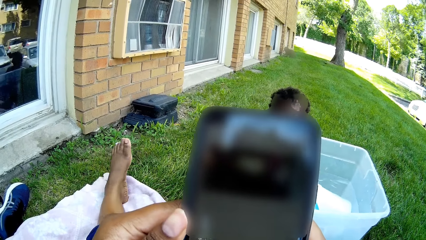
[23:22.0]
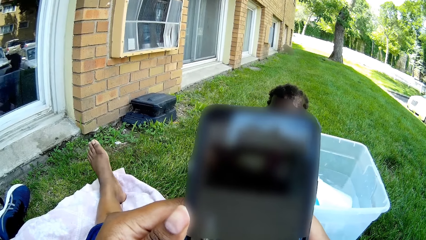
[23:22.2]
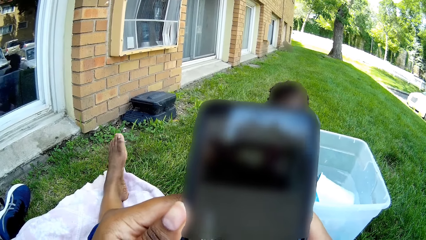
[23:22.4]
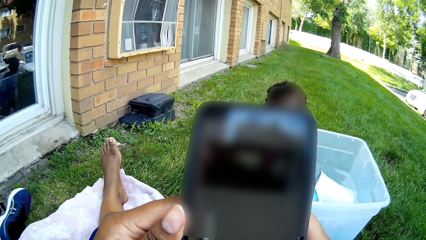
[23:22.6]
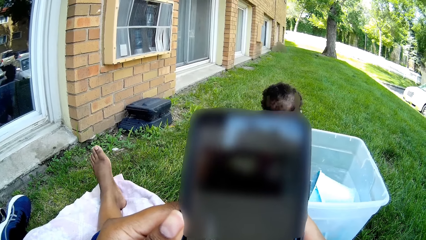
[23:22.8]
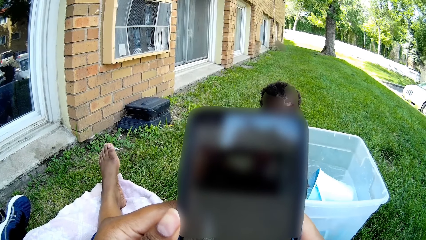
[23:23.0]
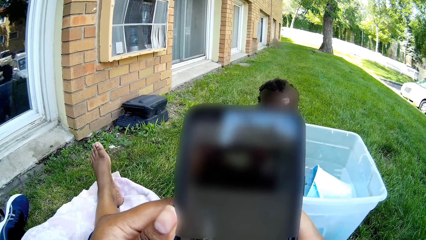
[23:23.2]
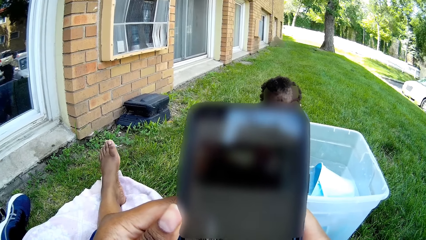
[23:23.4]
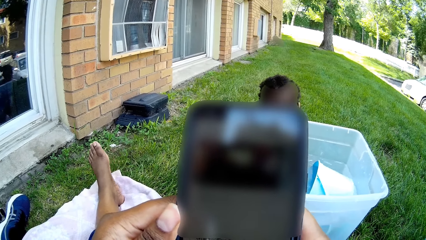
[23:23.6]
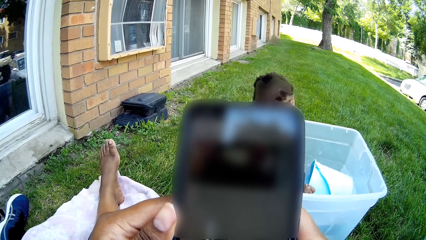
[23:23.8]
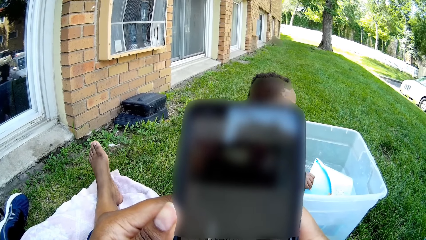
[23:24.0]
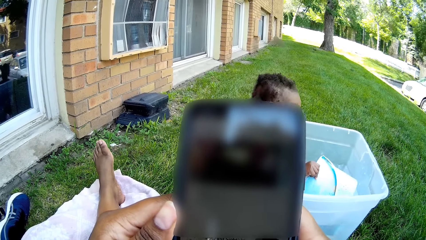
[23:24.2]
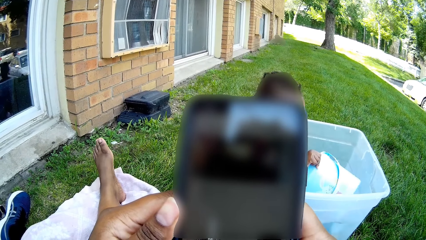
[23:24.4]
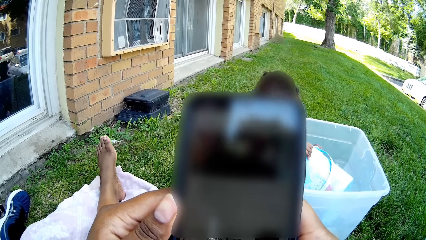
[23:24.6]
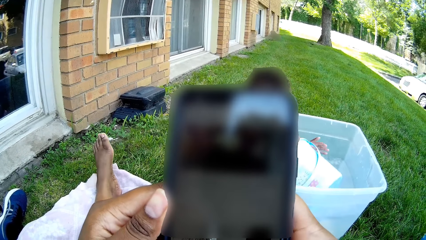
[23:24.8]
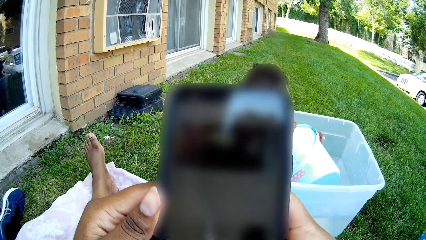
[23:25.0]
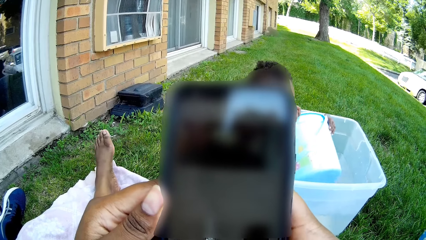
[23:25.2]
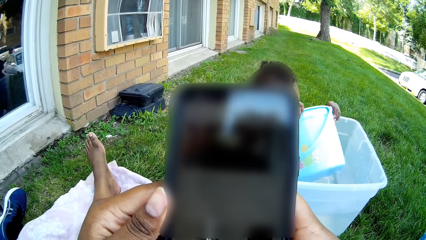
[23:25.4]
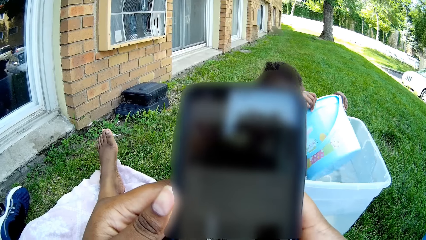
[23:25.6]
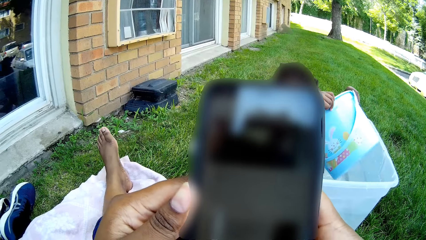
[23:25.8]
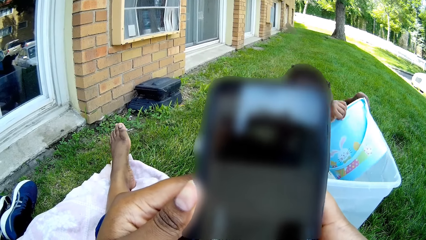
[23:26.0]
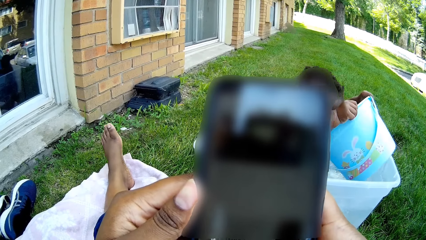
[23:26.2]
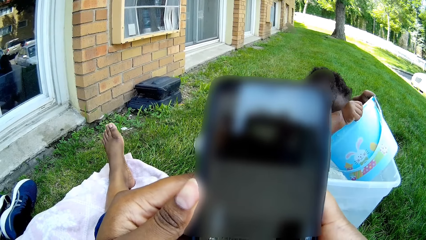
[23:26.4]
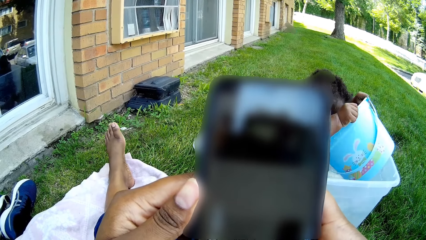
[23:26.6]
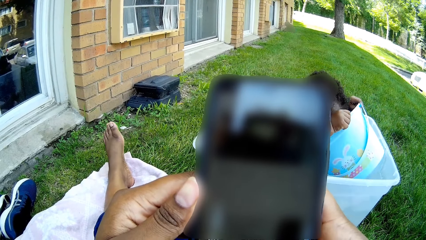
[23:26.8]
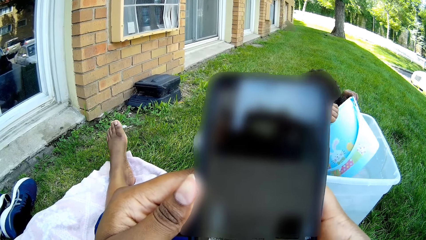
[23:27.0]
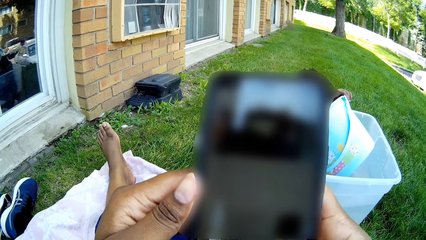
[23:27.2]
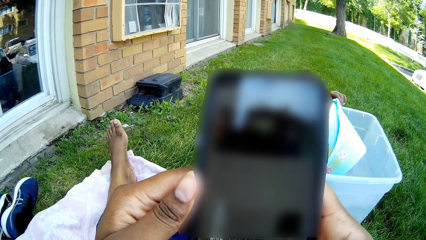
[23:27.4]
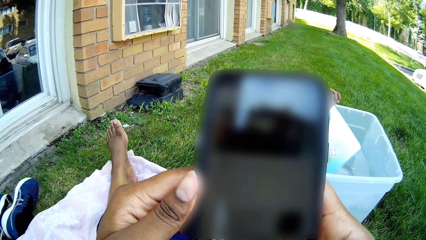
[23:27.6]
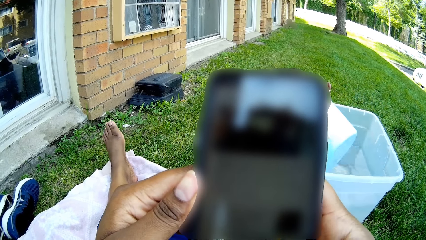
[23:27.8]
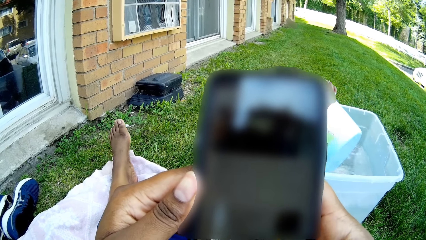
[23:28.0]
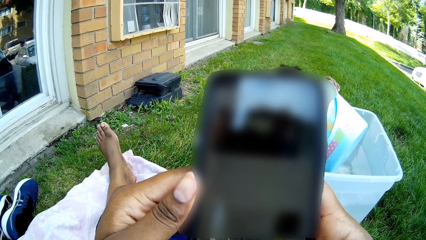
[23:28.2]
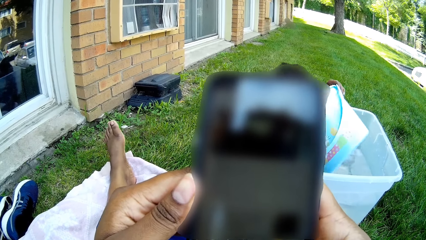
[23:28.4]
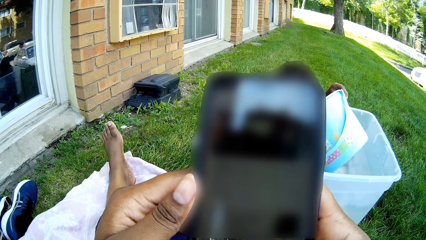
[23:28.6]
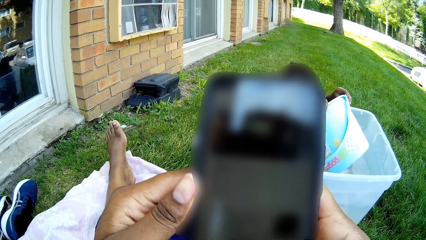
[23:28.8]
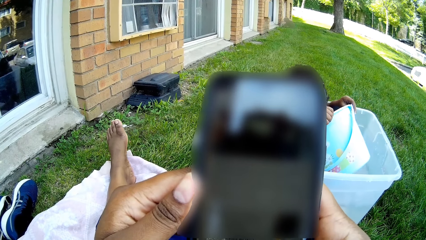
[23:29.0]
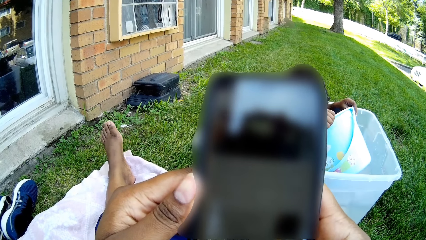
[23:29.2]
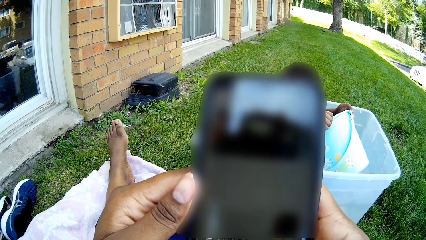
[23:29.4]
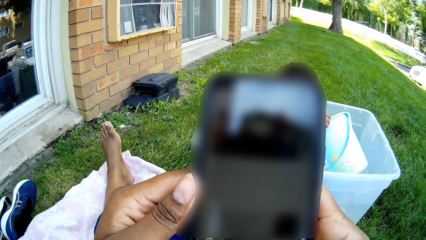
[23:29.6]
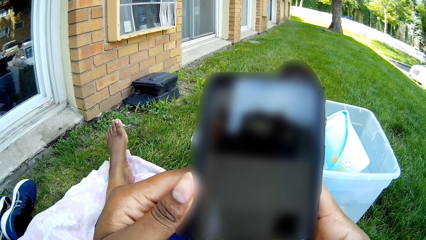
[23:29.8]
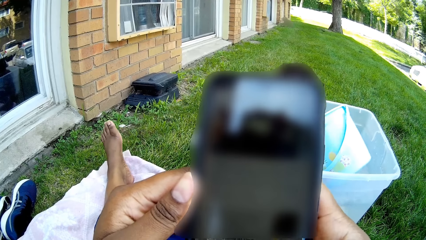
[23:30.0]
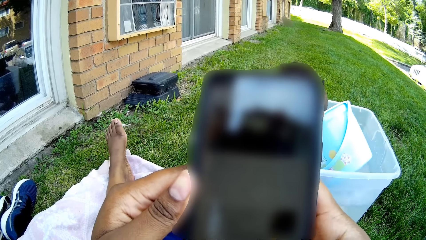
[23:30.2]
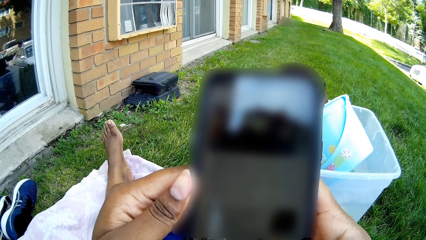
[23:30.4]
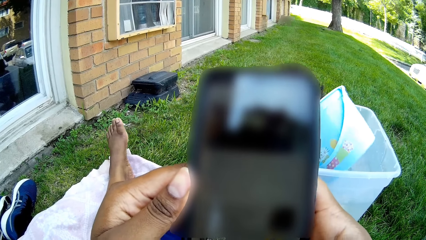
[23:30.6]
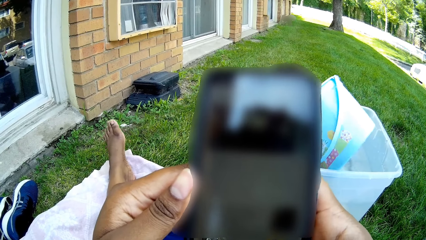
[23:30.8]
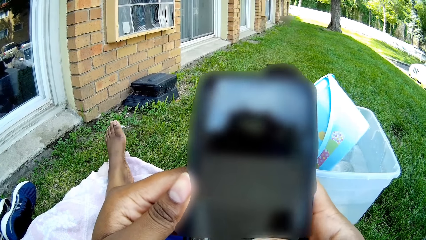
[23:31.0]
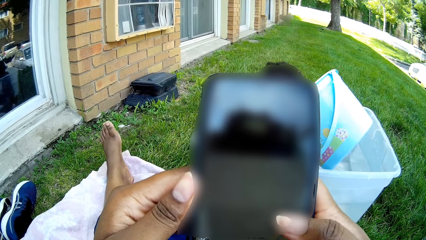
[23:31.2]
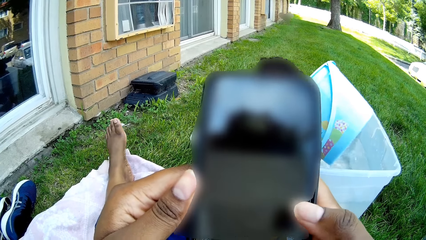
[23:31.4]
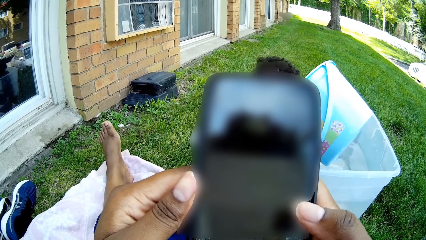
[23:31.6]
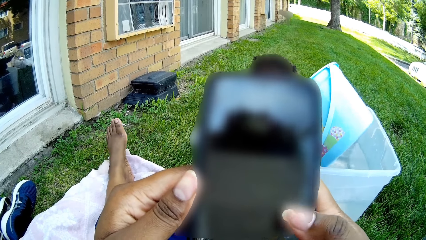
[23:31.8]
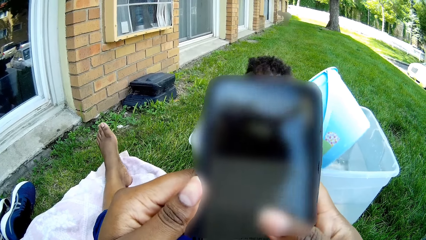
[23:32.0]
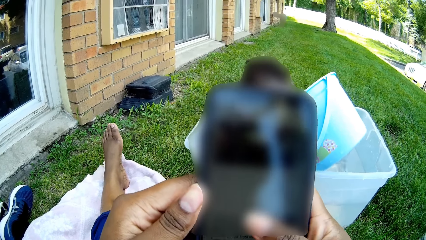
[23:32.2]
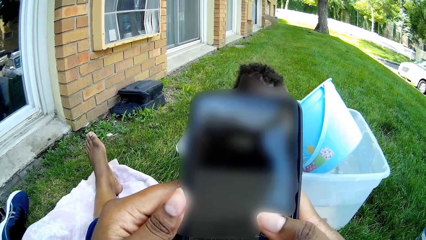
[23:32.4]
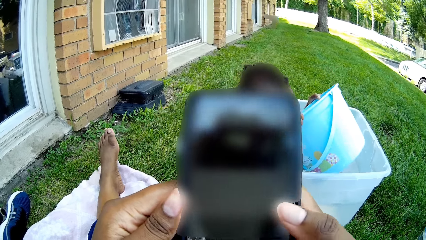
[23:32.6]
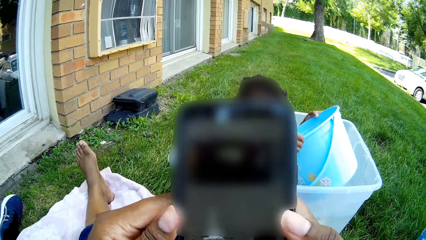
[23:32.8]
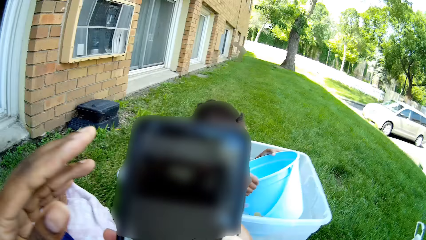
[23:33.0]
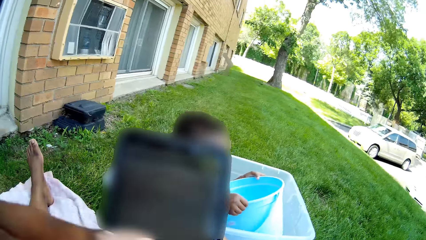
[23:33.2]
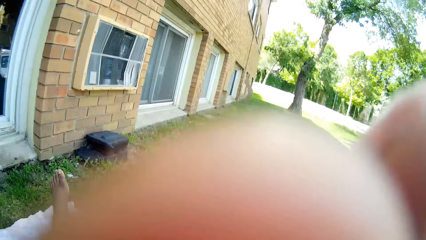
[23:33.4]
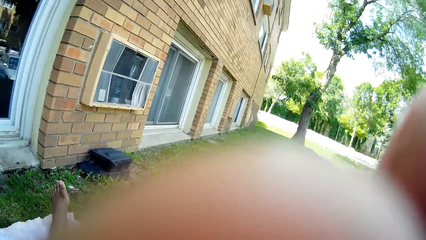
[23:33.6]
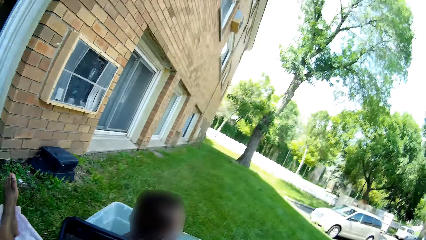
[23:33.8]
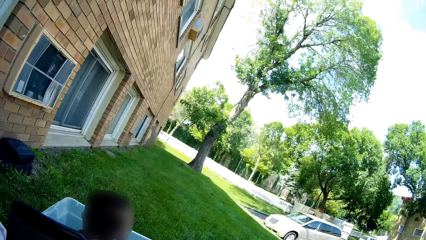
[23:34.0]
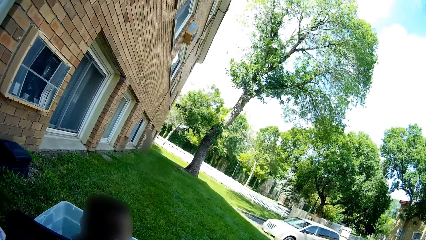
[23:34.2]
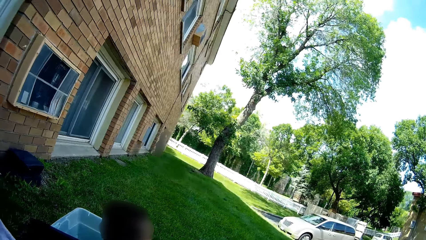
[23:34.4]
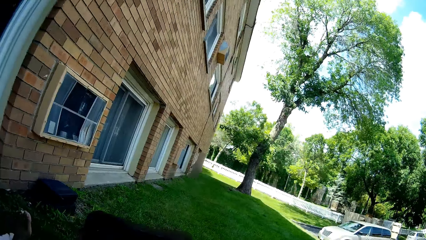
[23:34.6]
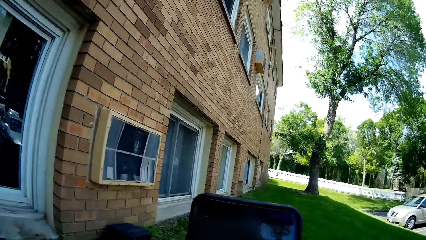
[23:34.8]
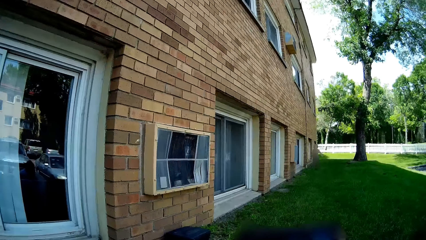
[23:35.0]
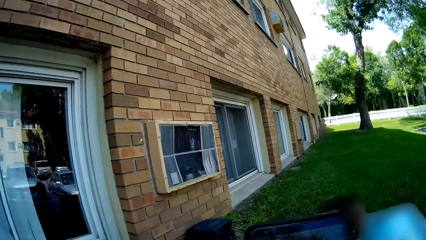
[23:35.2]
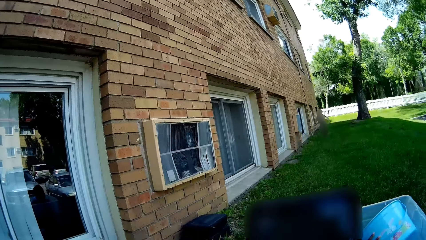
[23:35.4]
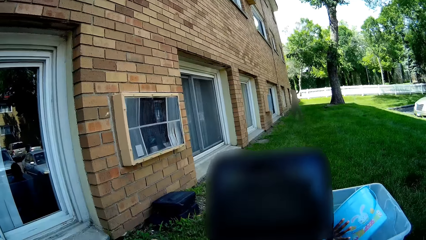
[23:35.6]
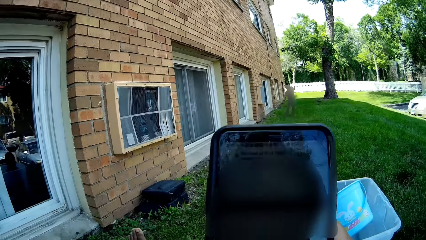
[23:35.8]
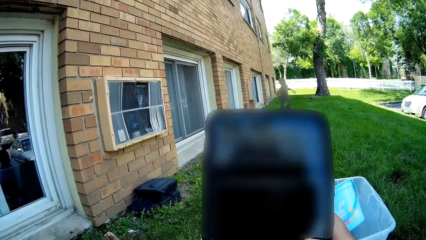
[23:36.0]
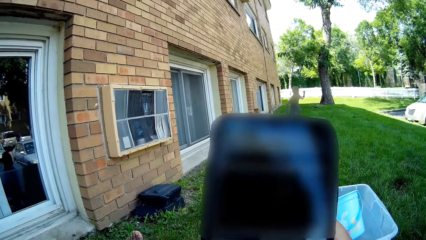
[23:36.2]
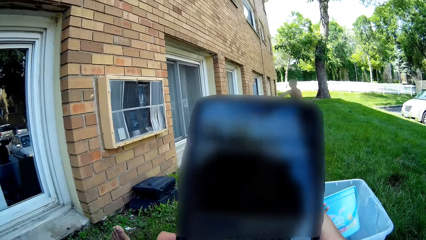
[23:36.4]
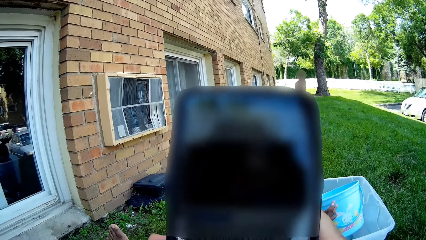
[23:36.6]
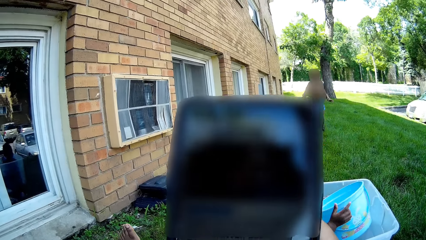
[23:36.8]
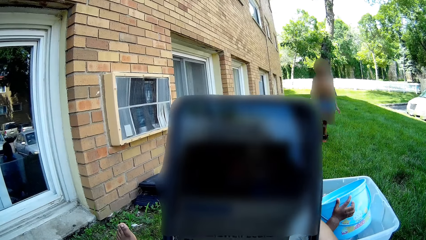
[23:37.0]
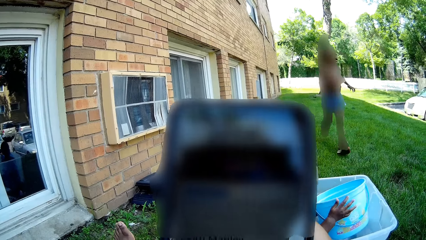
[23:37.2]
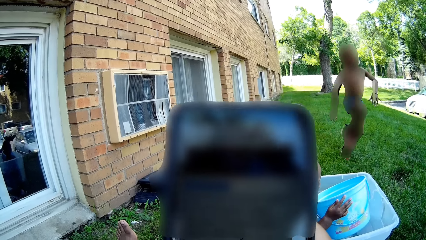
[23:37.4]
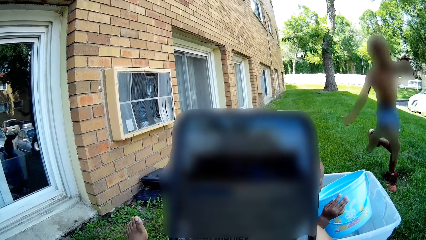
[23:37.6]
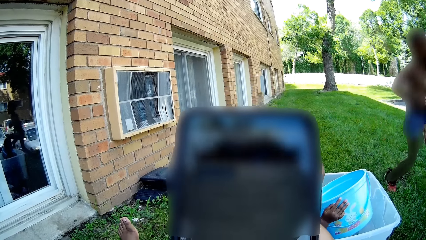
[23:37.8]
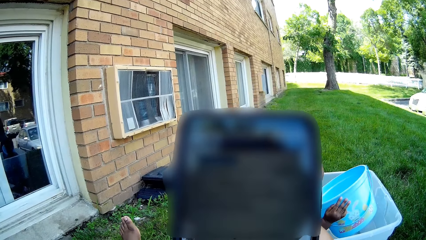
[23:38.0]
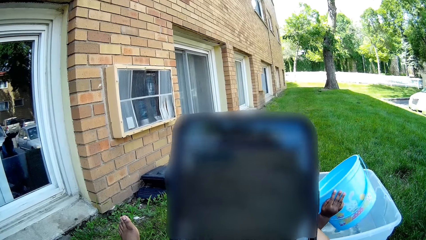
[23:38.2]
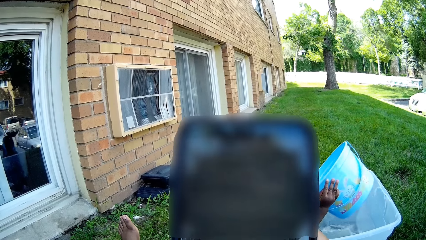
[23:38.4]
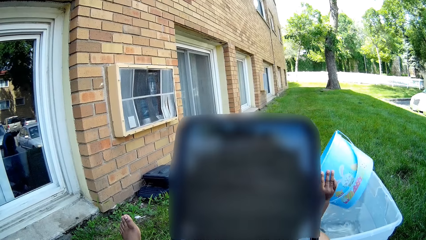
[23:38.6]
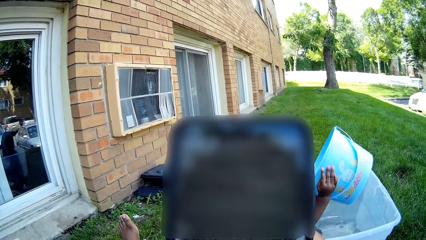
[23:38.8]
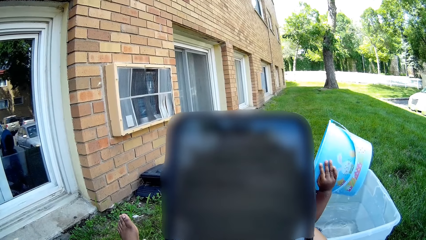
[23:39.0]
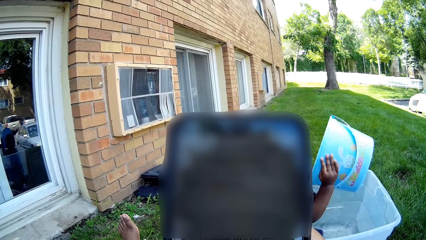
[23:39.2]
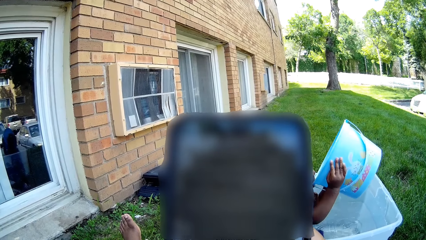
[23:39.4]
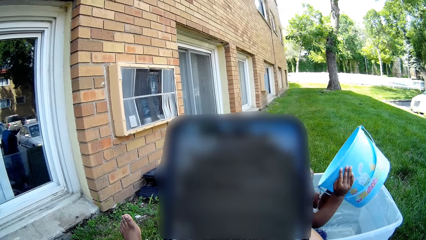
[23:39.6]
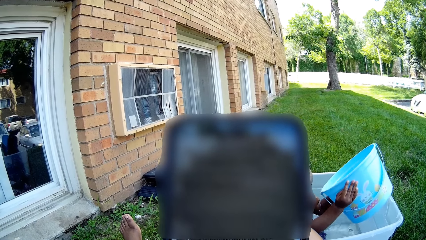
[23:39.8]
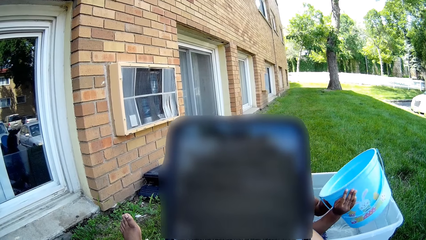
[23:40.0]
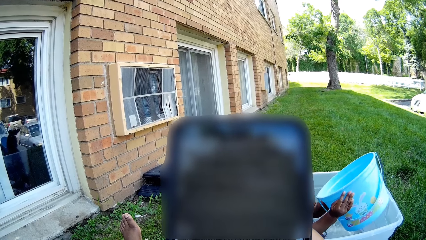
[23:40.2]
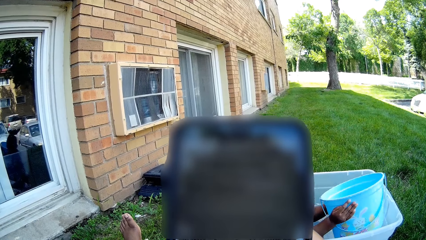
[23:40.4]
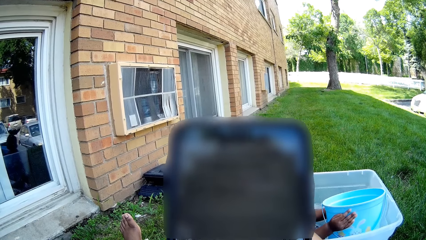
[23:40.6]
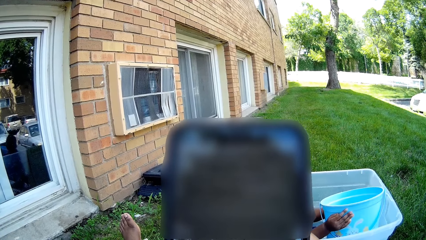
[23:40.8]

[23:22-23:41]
The camera wearer shakes a leg. A child lifts the bucket with both hands. The child plays with the bucket in the water. The camera wearer operates a phone. The child plays with the bucket in the water. The camera wearer turns to the side, operates the phone with both hands, and holds the phone. Another child runs towards the first child in the basin with water. The first child plays with the bucket in the water.
